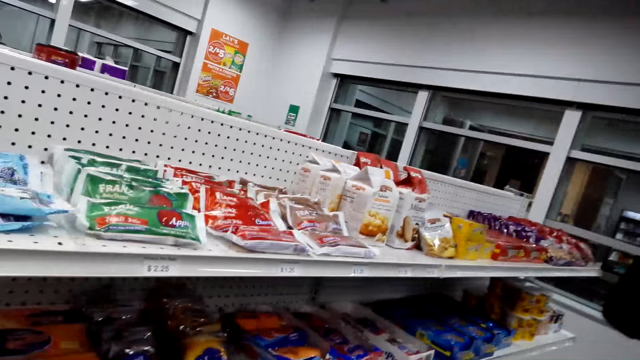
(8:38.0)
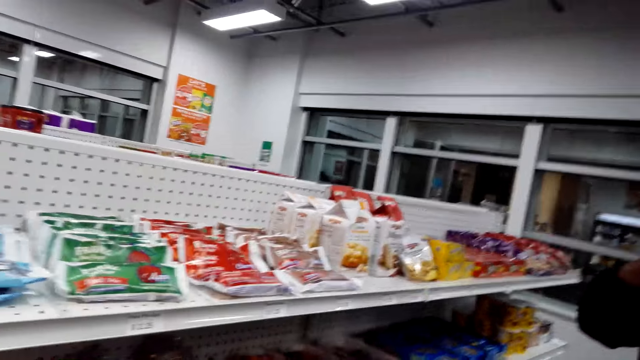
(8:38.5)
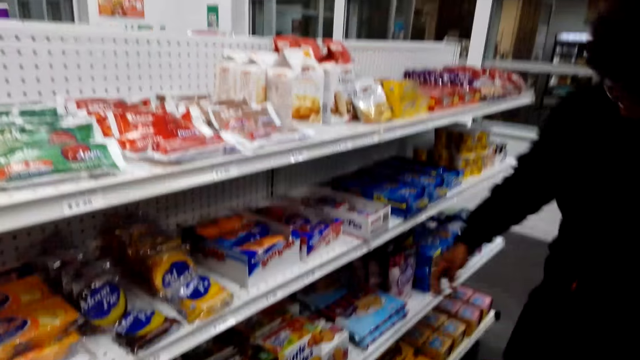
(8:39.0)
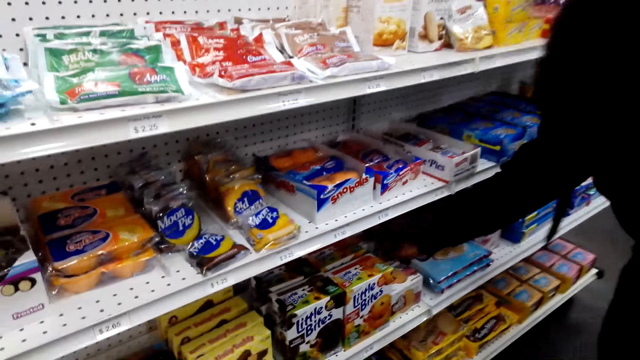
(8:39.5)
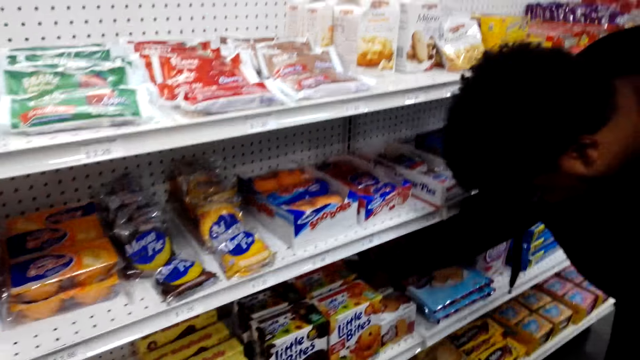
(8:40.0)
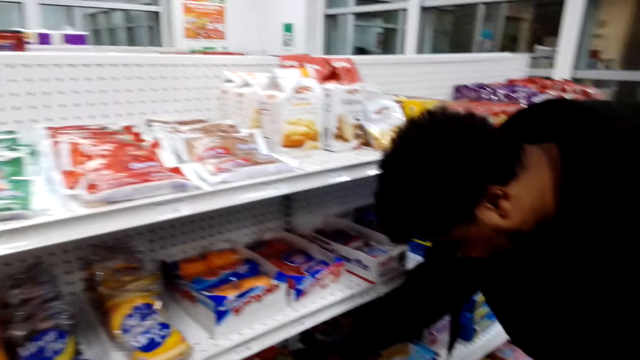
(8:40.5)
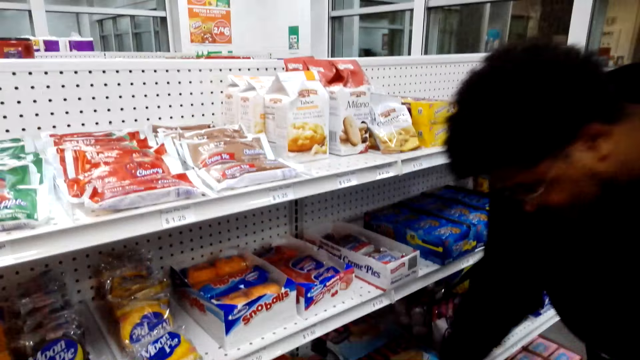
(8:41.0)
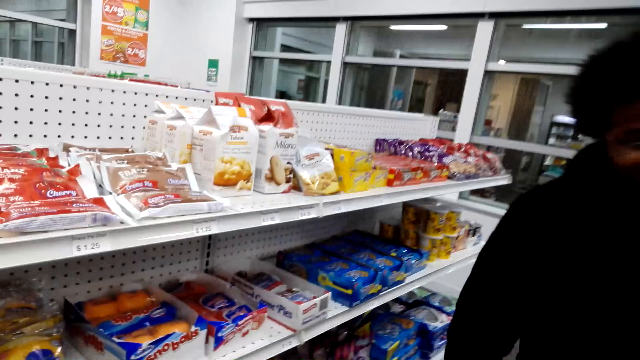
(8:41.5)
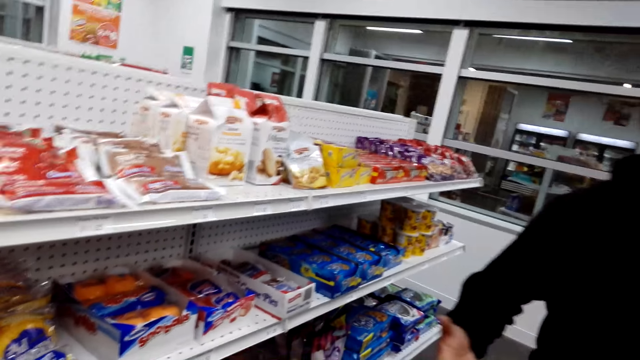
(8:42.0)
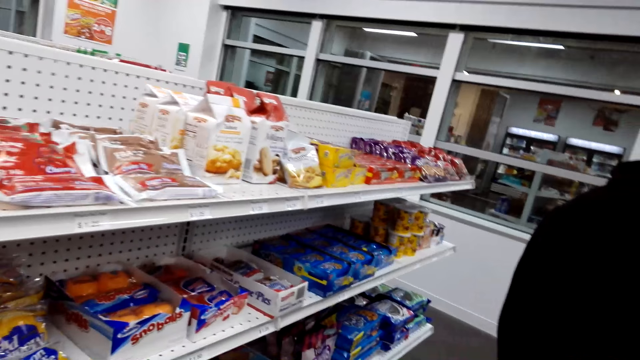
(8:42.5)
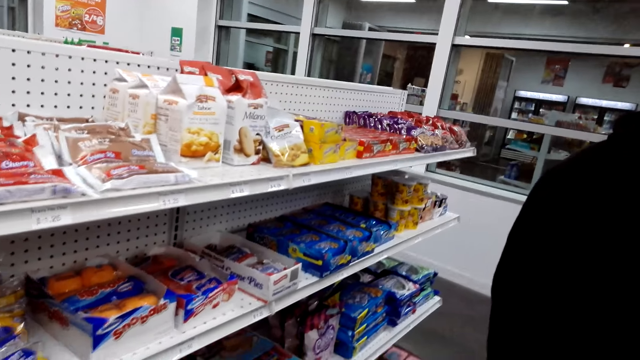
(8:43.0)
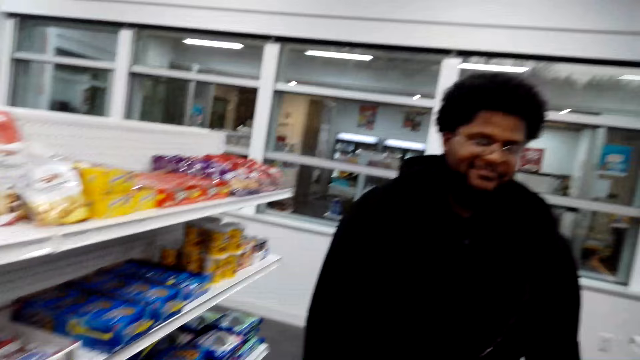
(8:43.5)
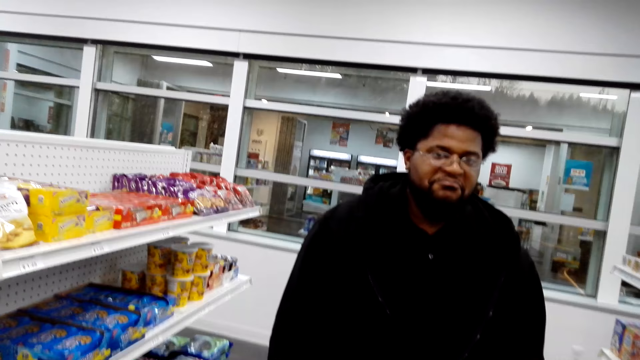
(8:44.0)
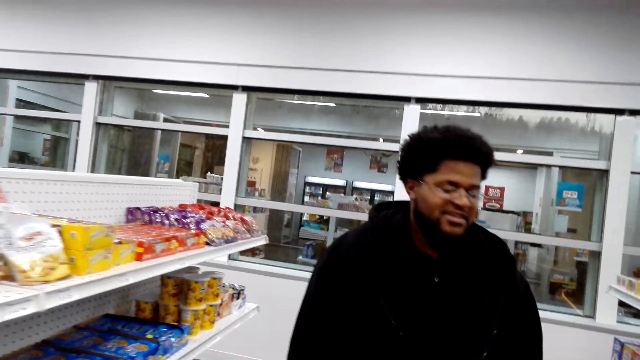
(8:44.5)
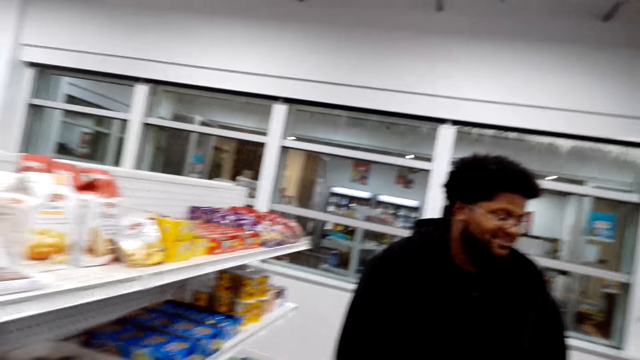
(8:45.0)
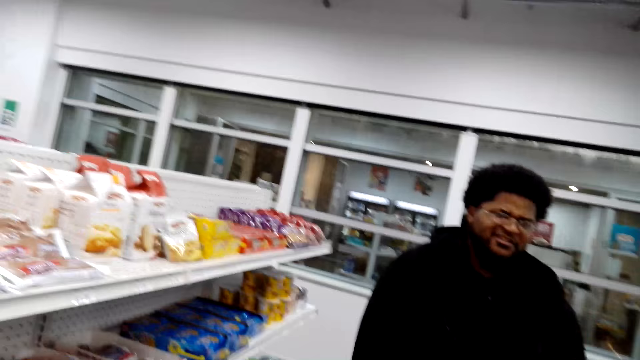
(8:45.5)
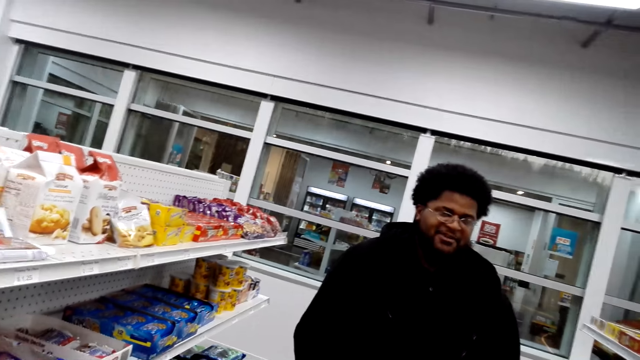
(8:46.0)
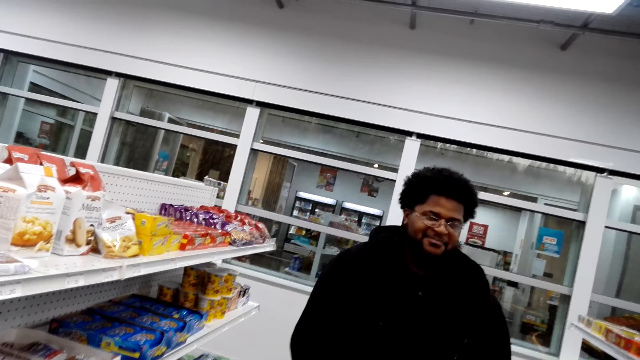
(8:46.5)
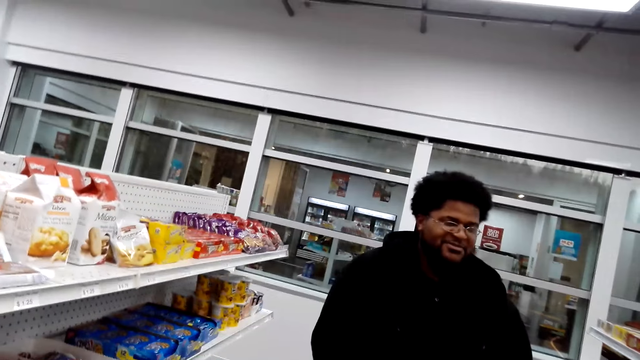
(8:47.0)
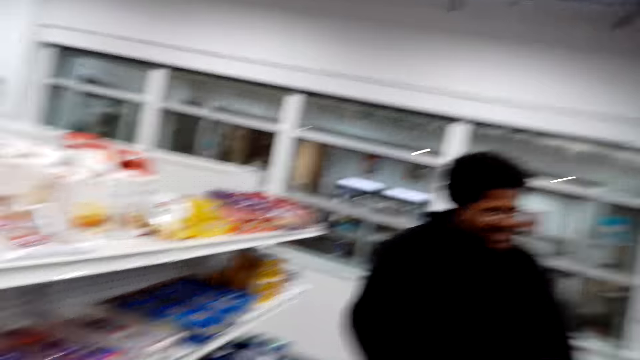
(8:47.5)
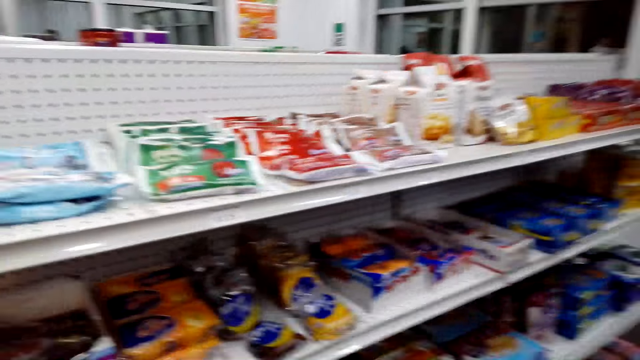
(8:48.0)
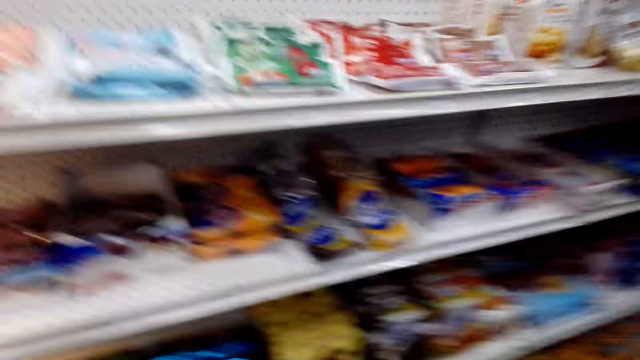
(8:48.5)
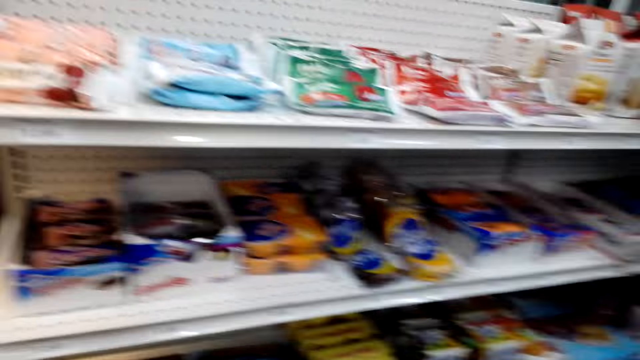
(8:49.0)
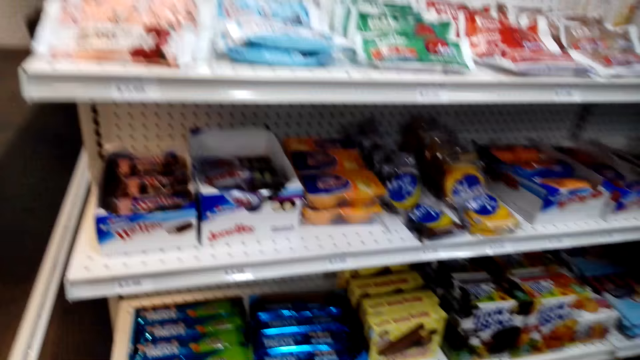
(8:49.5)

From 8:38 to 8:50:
The man takes little bites. The camera wearer interacts with the man.

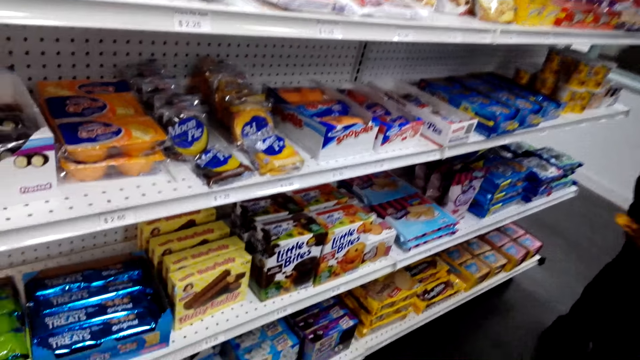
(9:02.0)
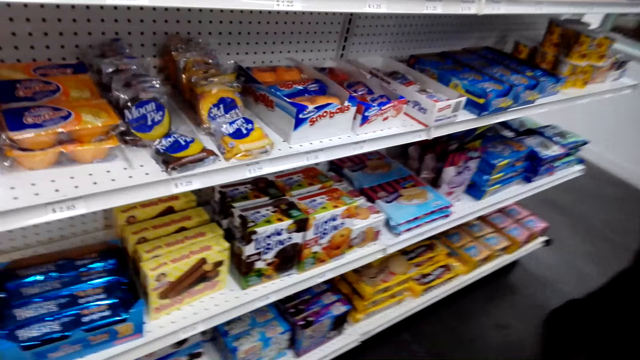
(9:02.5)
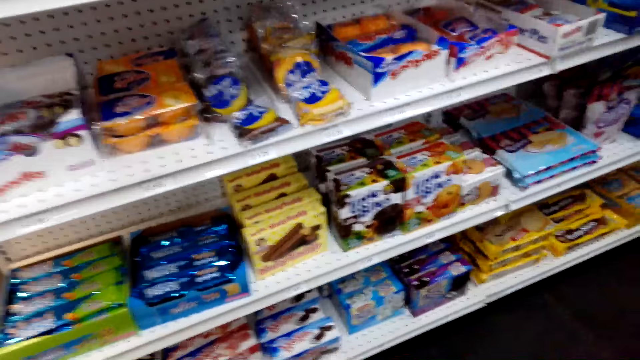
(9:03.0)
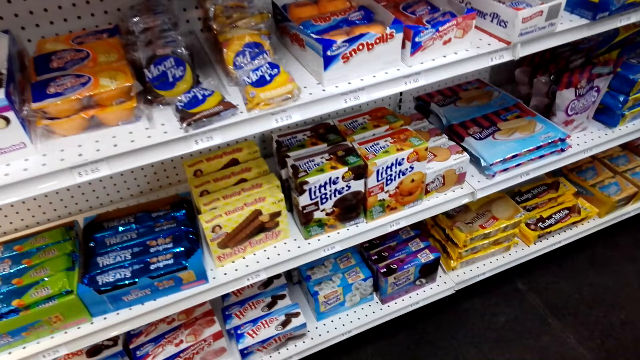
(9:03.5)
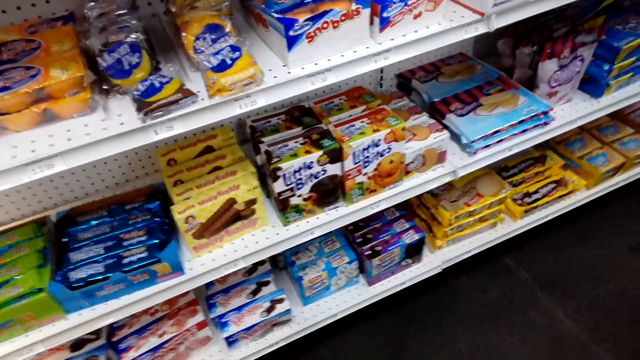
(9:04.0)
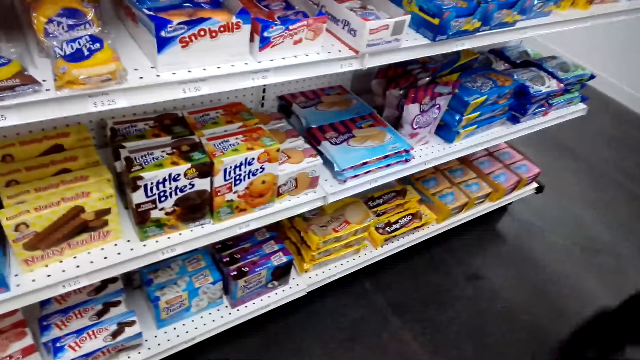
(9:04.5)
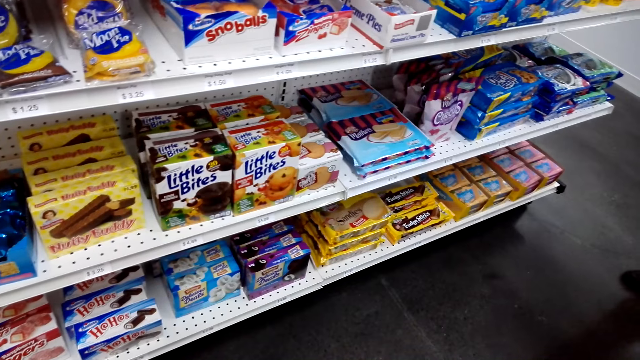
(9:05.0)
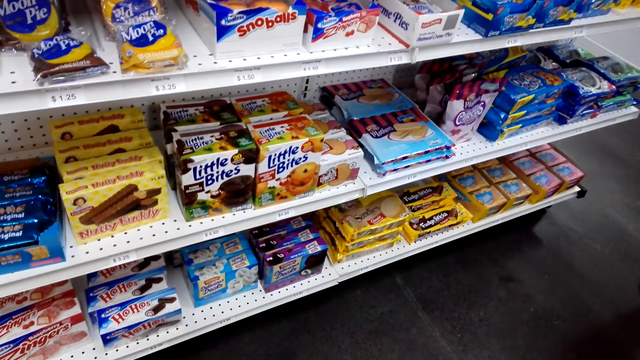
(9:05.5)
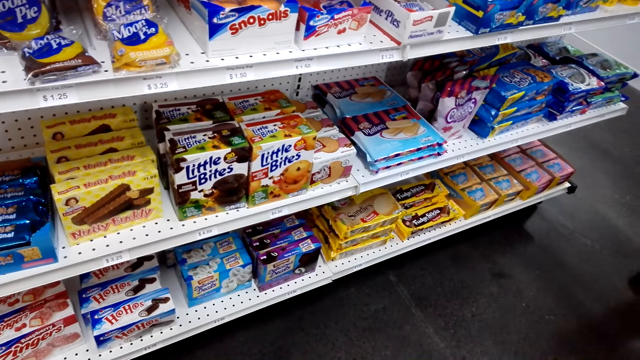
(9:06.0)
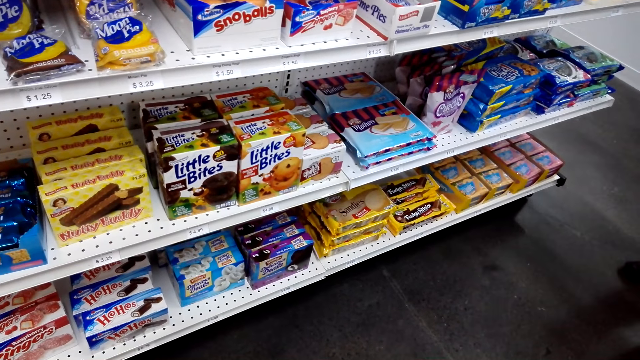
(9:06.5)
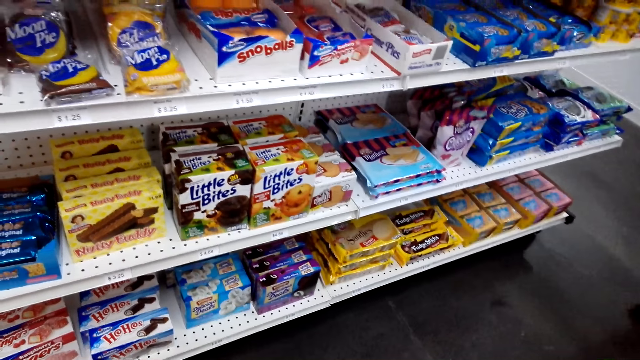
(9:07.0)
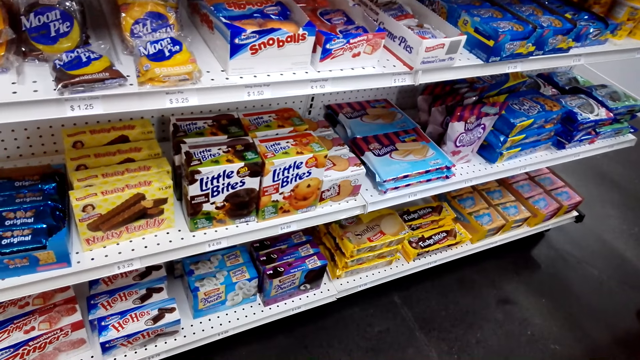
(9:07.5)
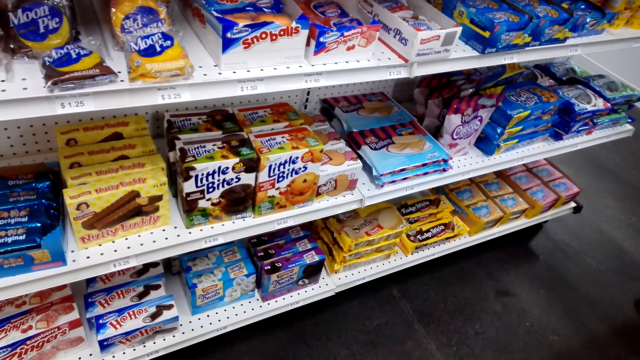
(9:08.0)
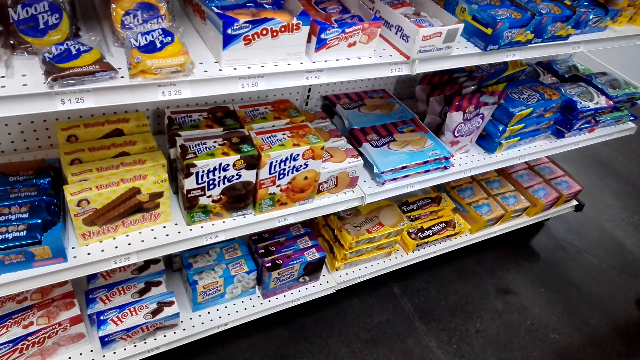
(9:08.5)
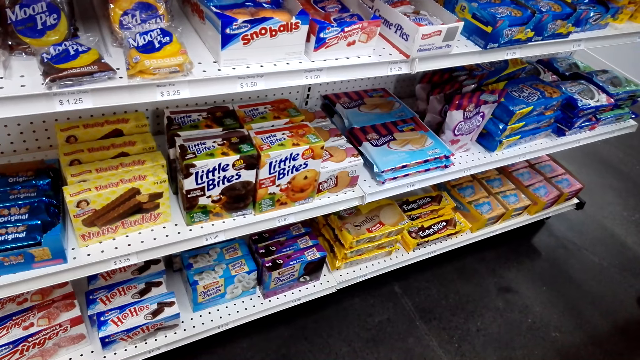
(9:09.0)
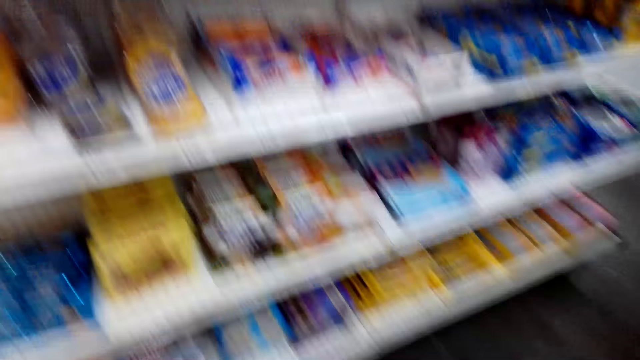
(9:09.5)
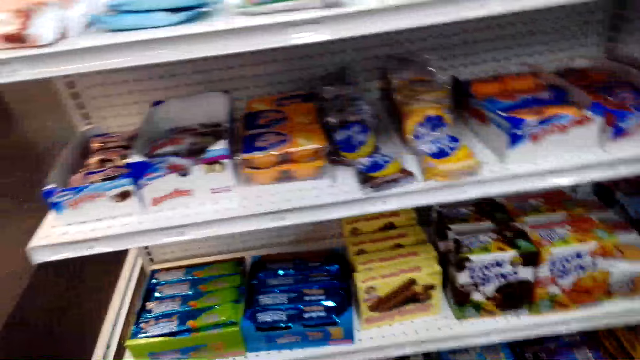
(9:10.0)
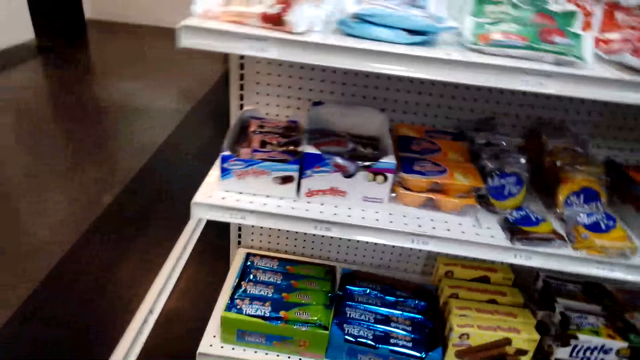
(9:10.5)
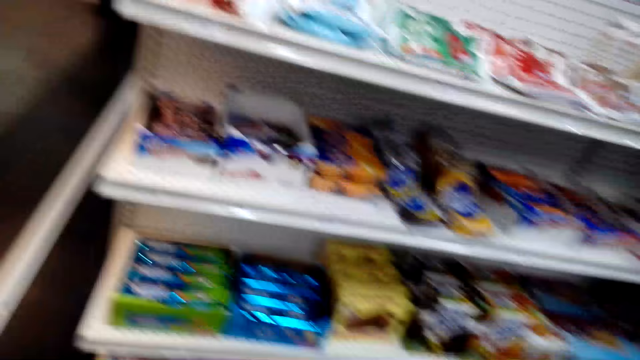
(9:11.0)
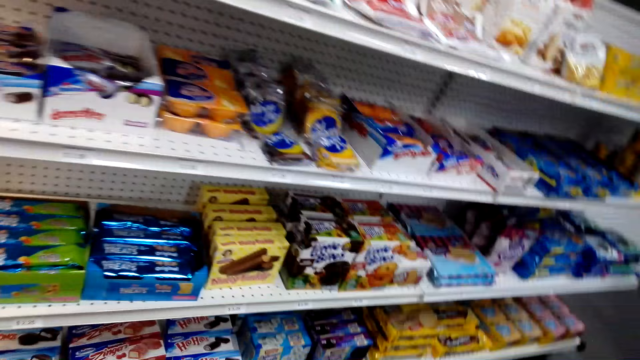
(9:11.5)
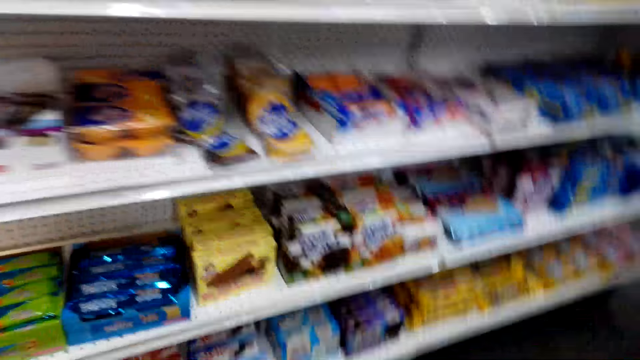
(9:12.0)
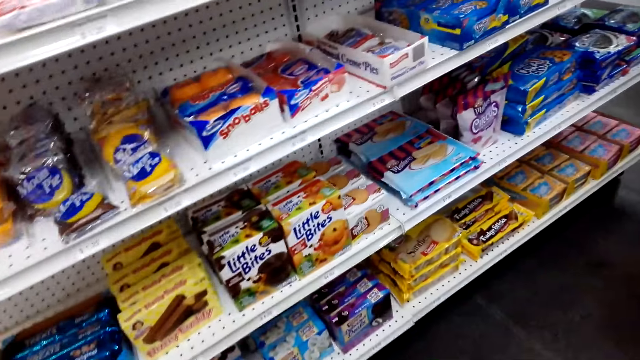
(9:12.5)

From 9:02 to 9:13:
The man moves his leg.
